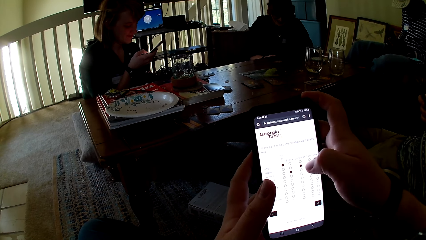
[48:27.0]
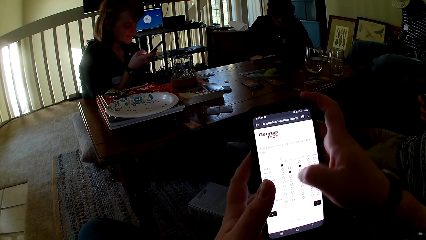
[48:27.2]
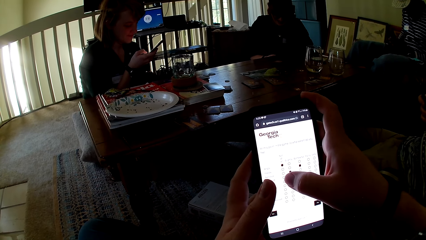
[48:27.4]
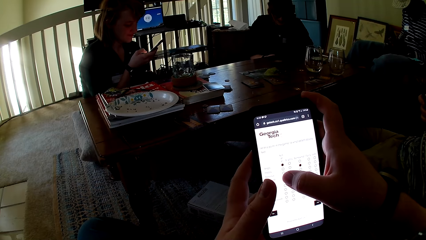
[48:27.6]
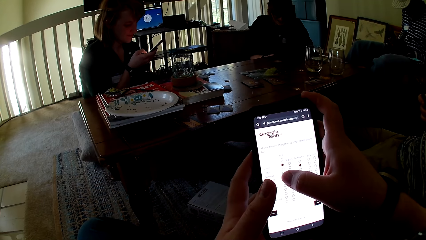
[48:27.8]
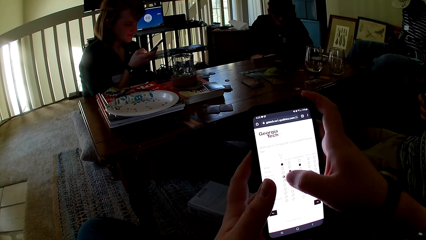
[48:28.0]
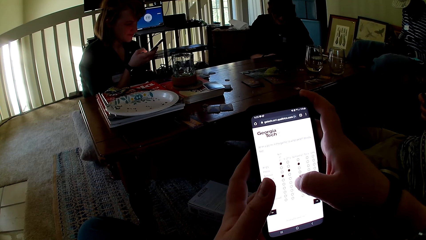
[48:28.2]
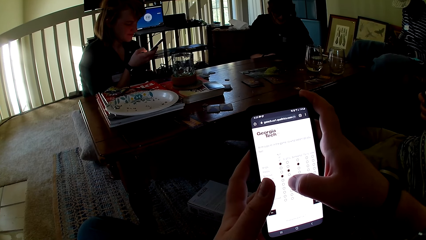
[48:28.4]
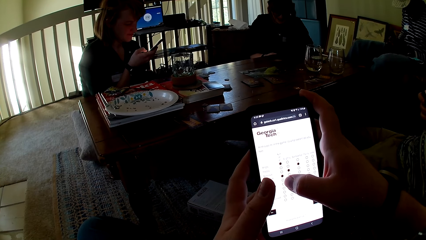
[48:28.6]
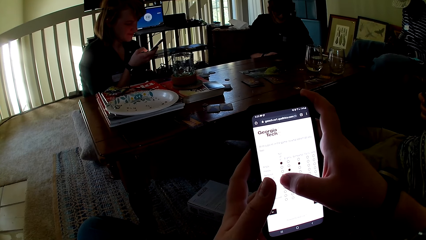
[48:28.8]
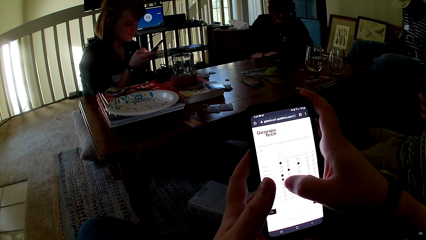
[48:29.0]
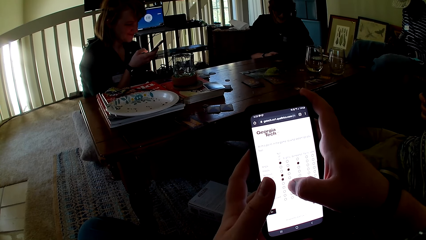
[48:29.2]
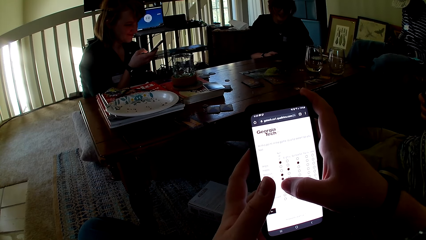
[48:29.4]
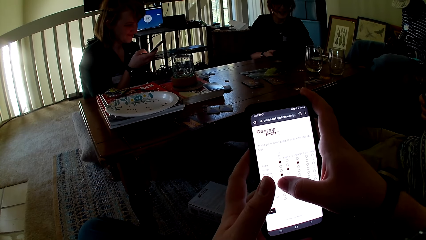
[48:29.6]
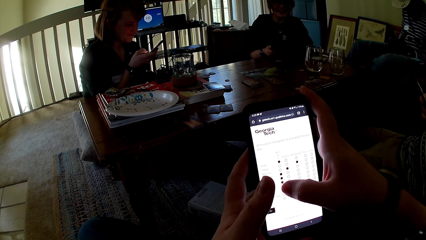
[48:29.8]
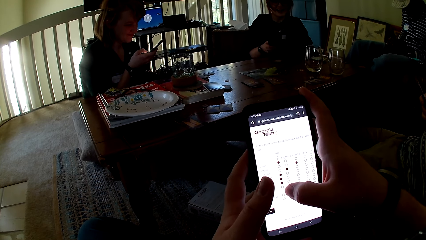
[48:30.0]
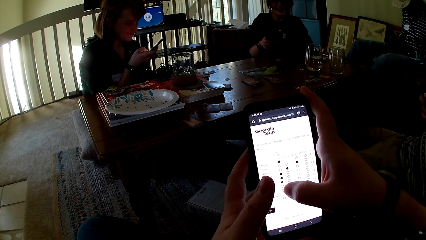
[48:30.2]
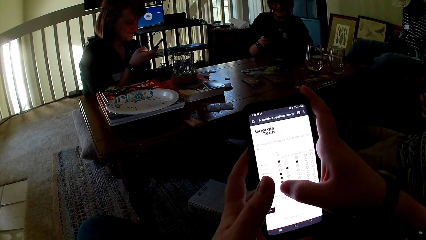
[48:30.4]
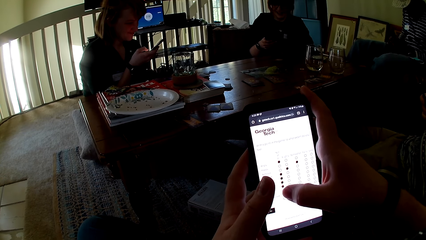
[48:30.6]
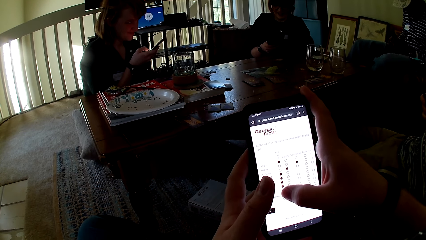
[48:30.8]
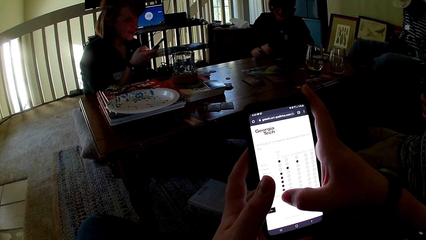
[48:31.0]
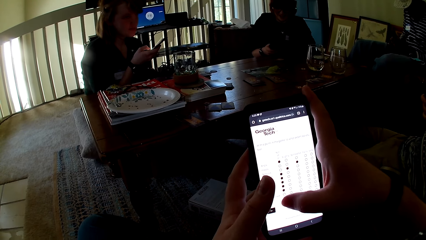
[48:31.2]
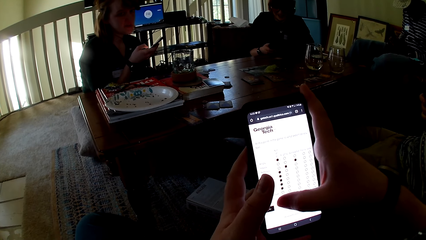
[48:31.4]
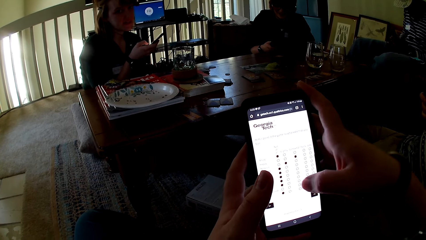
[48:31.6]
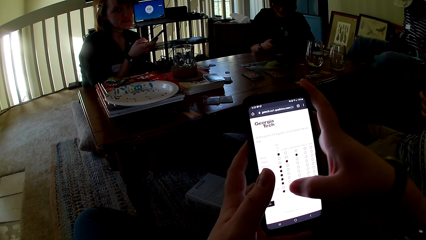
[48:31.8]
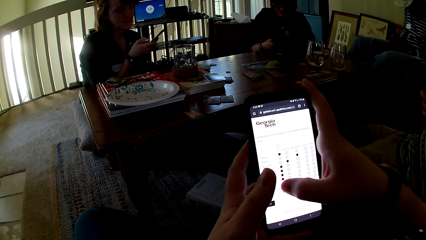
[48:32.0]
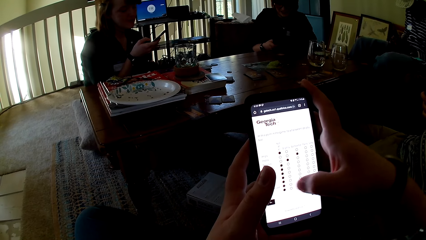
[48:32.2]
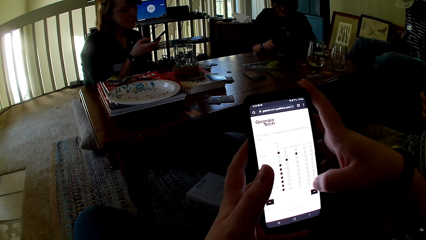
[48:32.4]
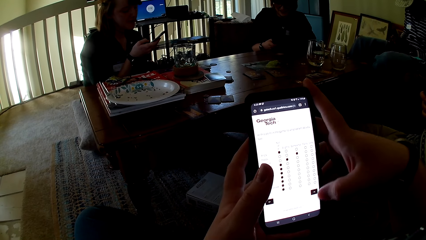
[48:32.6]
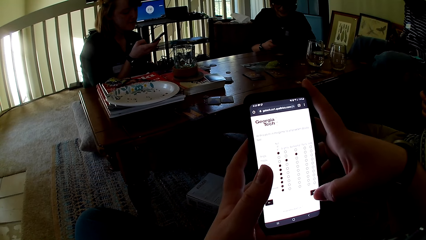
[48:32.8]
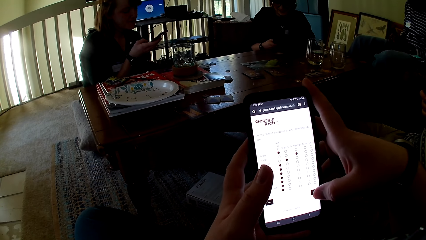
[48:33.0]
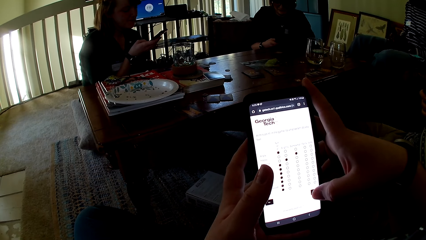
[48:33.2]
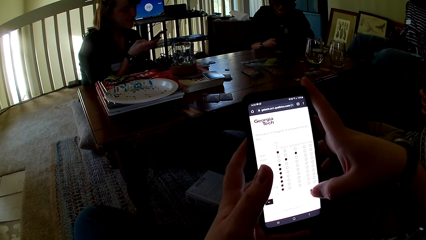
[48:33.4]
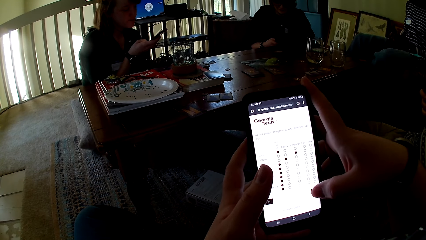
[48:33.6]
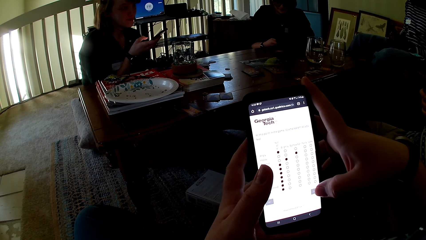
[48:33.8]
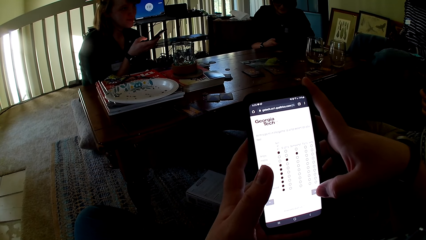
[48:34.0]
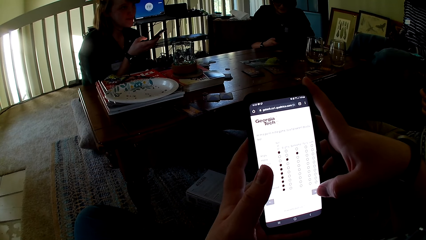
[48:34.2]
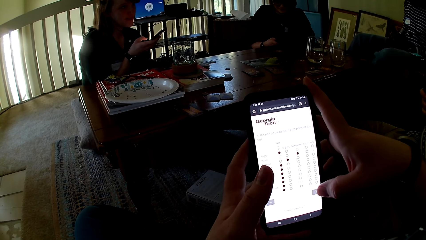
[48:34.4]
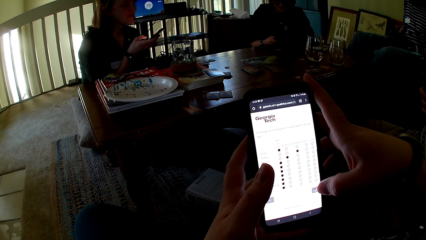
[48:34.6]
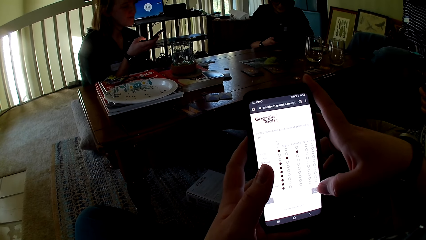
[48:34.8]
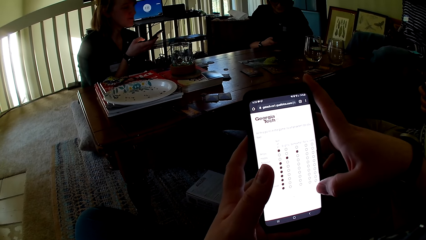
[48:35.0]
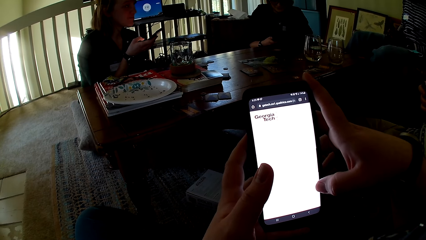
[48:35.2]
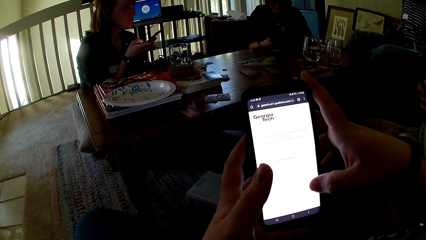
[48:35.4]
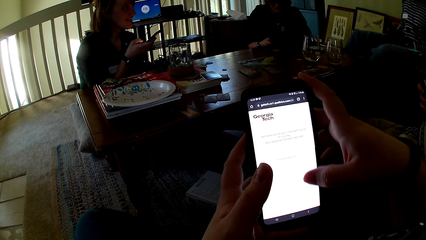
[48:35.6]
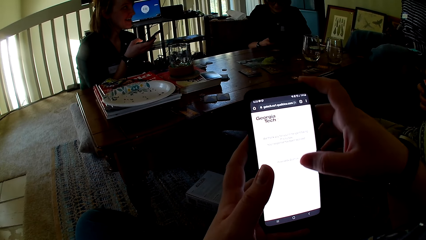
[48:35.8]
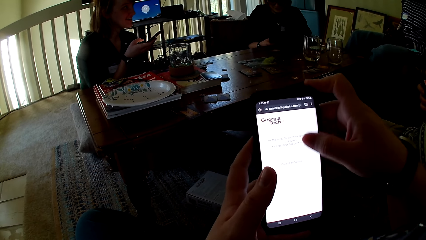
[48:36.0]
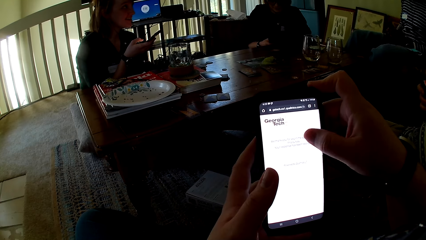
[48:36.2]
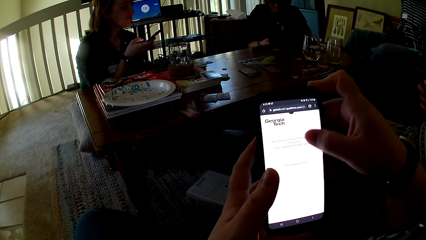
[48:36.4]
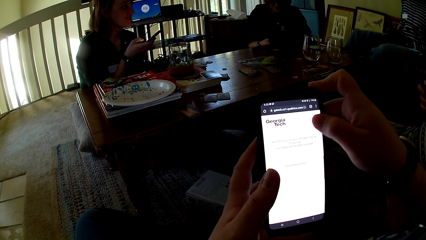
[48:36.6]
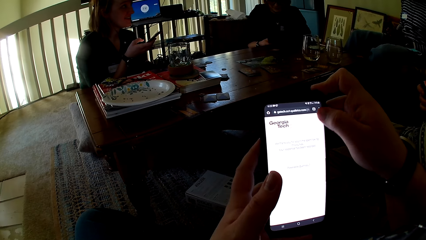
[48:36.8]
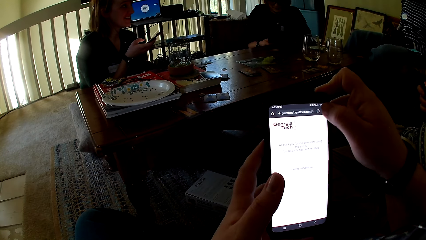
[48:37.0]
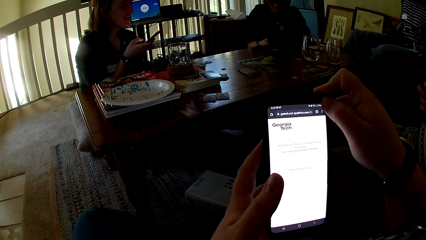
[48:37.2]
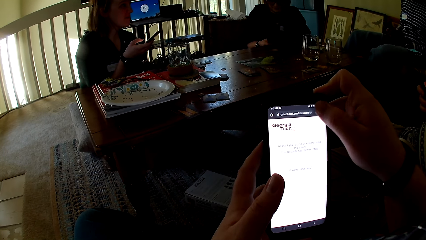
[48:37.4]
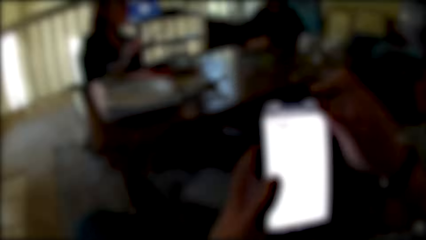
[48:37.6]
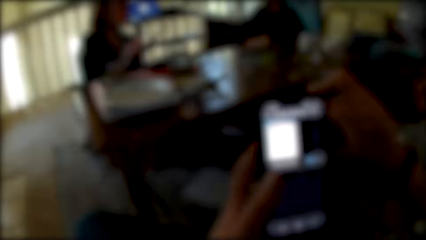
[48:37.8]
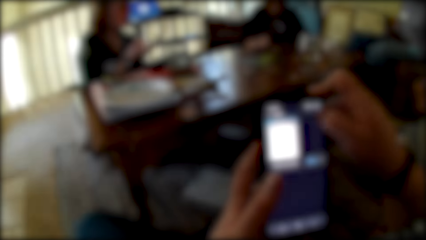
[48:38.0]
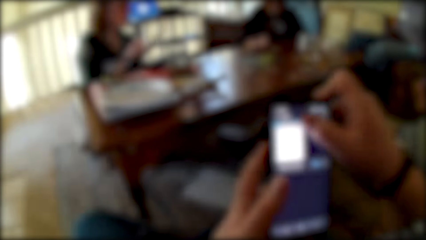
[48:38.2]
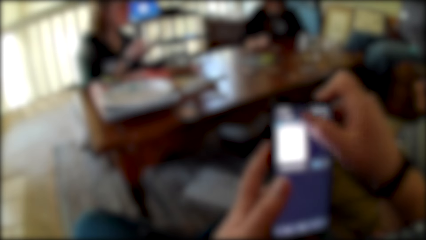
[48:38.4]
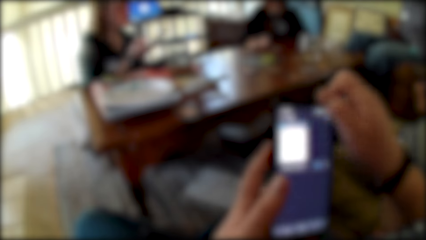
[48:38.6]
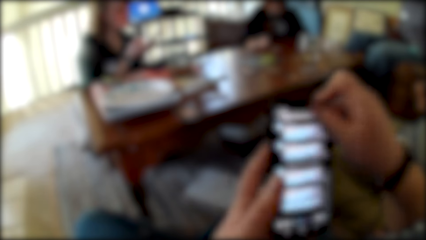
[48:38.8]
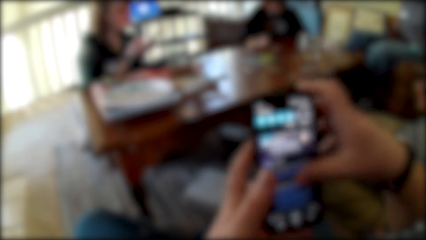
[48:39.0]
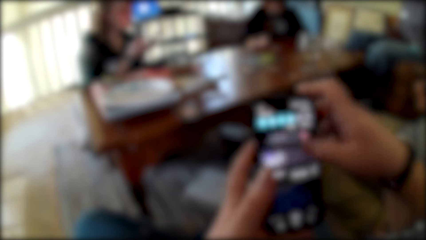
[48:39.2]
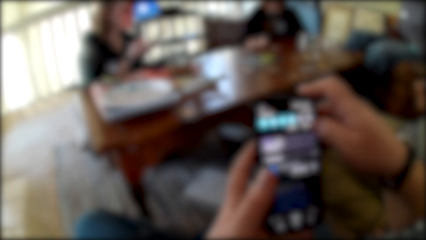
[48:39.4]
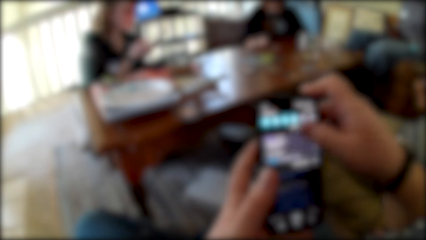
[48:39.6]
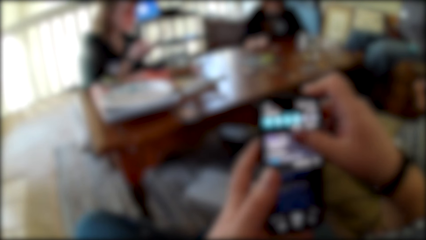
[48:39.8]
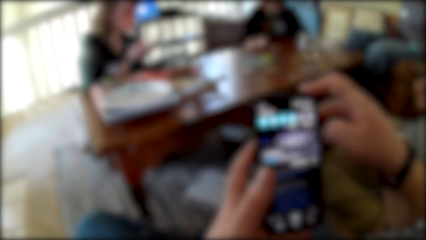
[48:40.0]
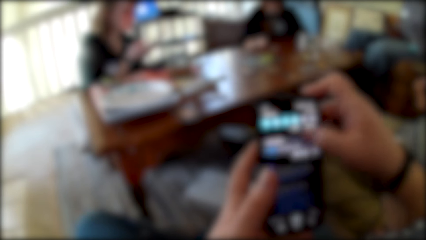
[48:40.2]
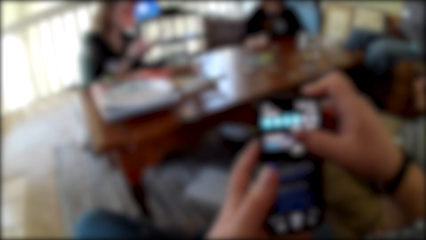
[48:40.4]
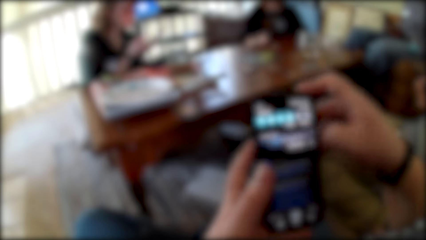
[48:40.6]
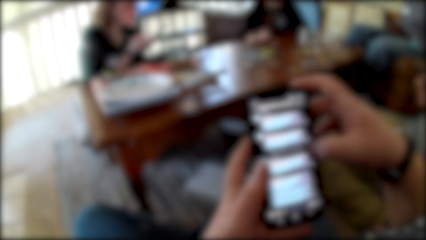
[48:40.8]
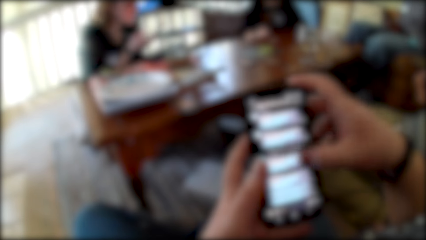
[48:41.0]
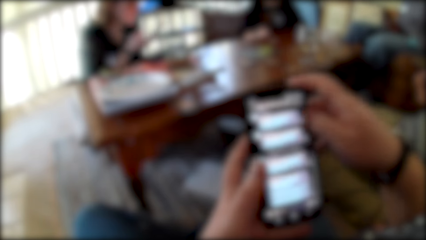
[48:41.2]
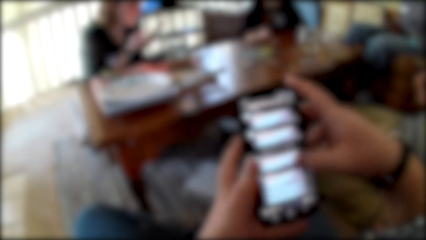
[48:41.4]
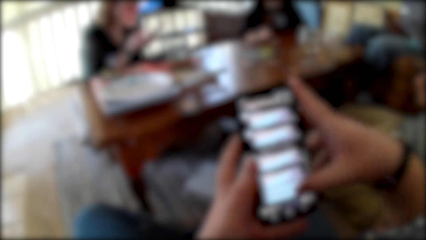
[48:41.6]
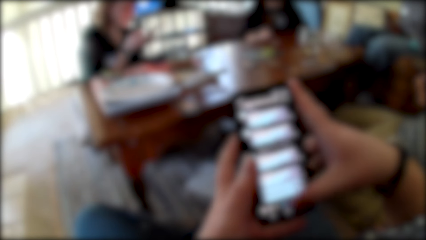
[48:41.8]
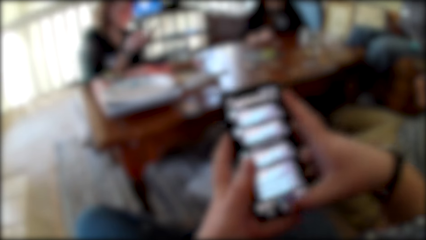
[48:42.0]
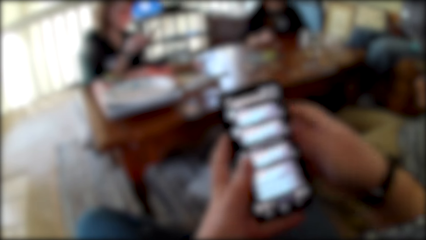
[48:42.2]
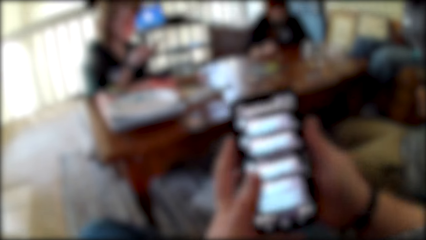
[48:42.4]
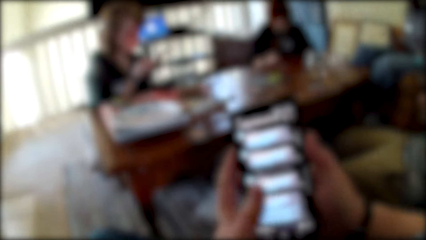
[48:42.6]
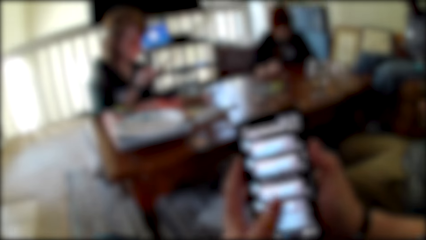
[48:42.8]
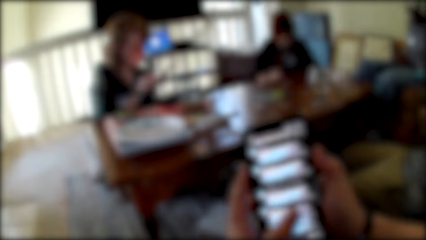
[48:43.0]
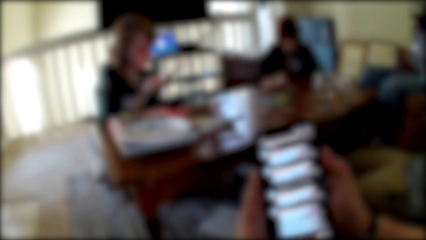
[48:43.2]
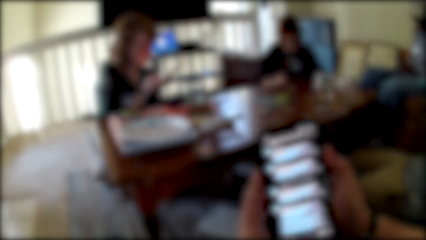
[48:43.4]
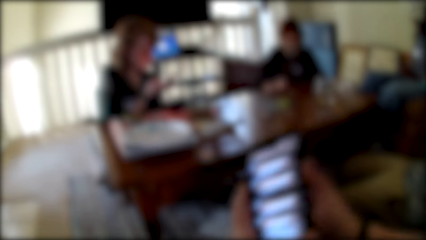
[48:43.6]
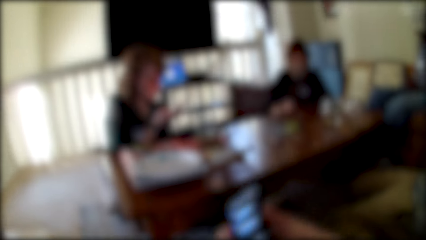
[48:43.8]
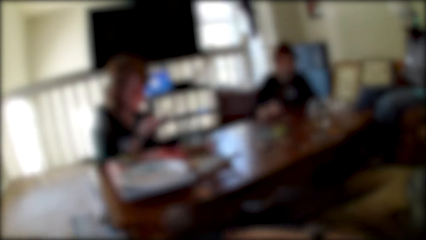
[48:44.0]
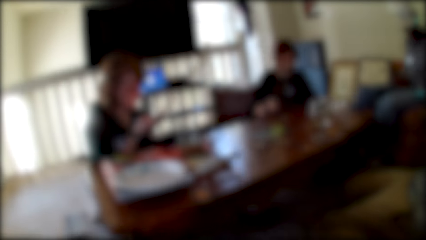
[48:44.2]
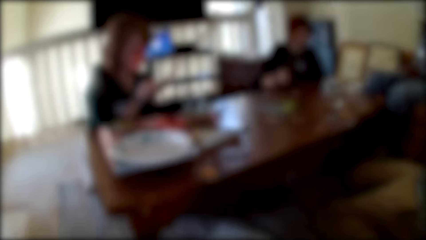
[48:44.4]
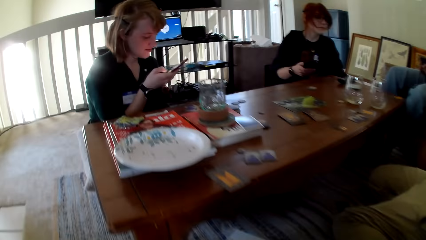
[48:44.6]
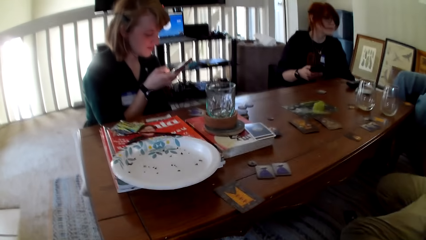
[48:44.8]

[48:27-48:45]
The camera wearer dials the phone. They dial the phone repeatedly. They scroll the phone. They dial the phone.
